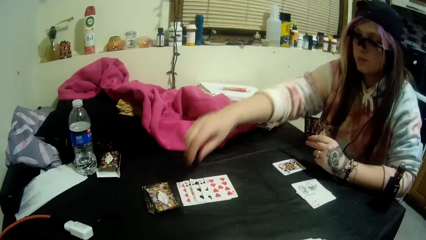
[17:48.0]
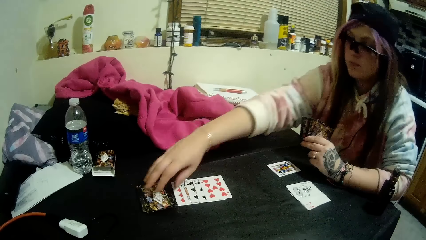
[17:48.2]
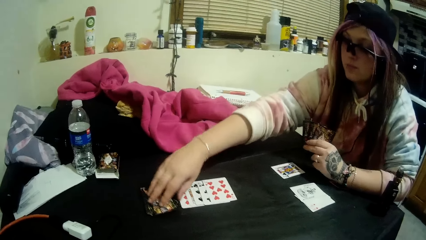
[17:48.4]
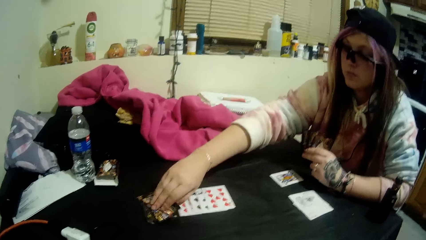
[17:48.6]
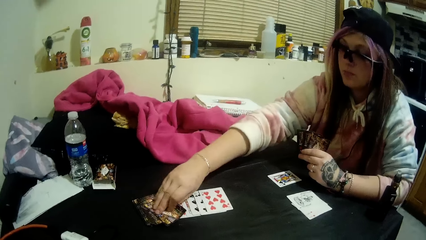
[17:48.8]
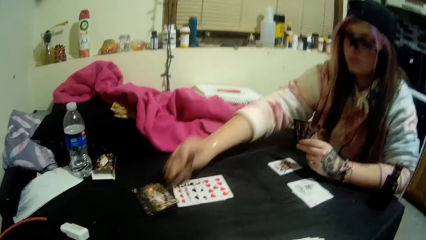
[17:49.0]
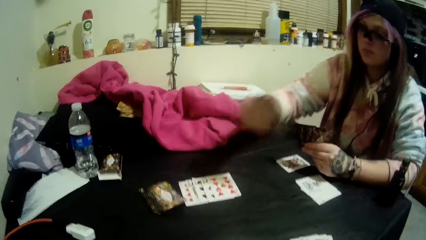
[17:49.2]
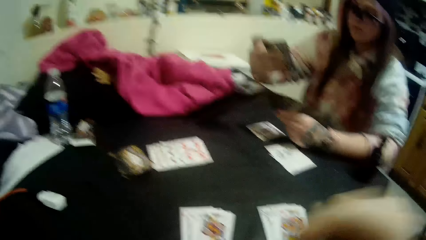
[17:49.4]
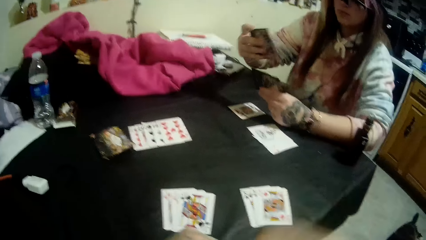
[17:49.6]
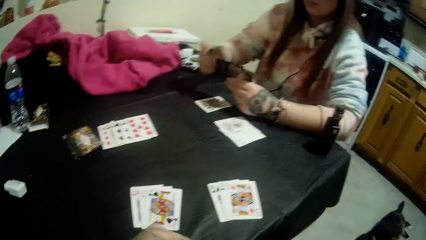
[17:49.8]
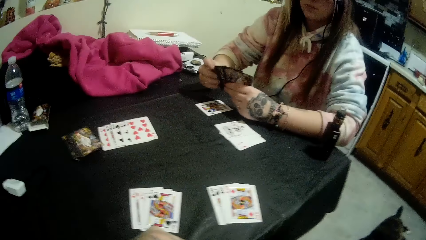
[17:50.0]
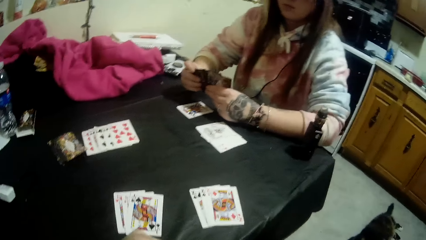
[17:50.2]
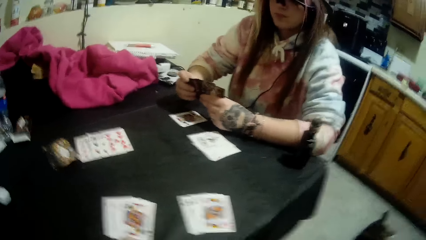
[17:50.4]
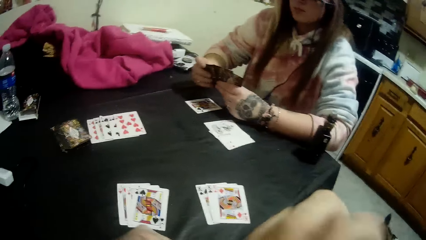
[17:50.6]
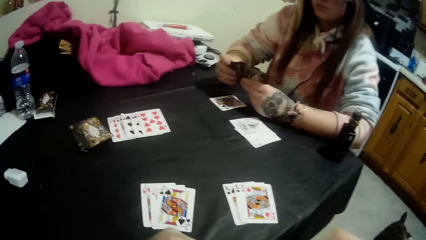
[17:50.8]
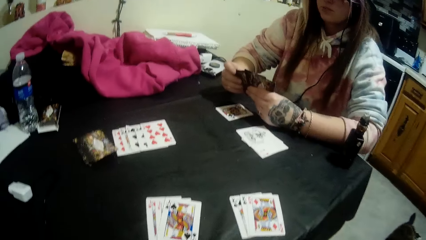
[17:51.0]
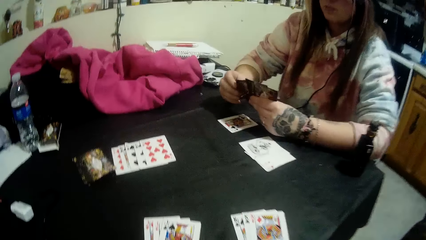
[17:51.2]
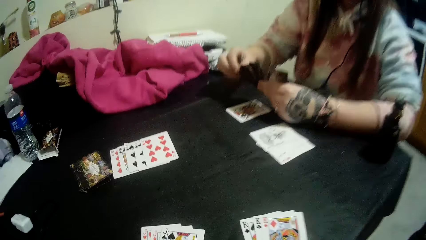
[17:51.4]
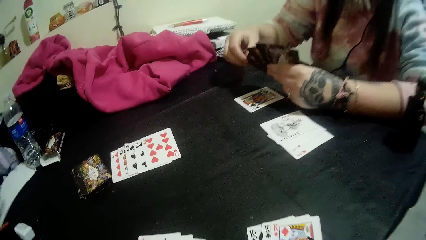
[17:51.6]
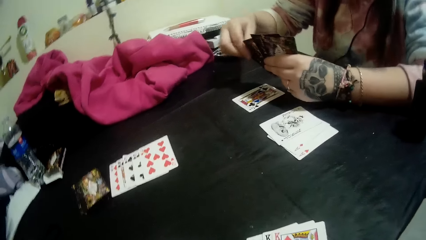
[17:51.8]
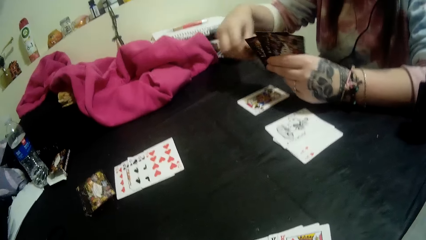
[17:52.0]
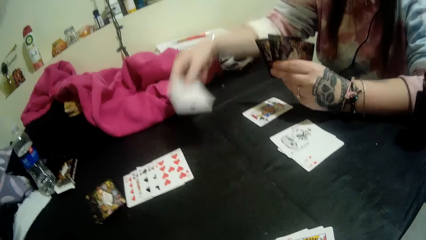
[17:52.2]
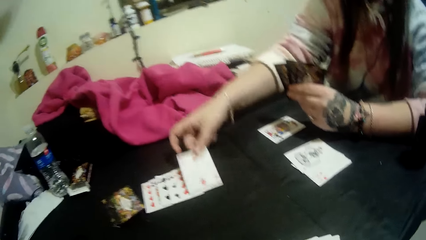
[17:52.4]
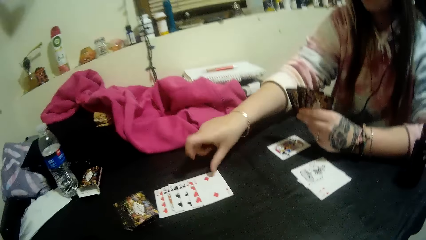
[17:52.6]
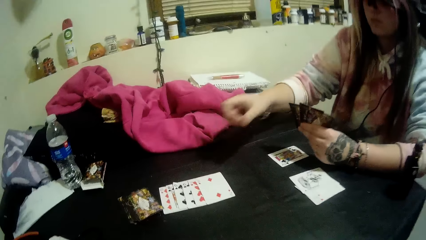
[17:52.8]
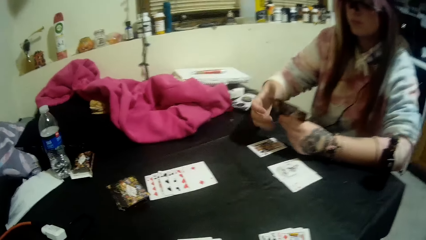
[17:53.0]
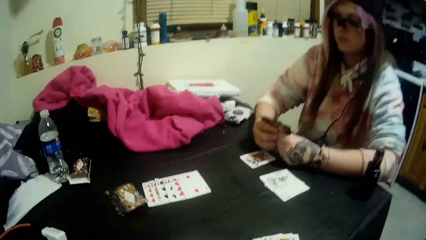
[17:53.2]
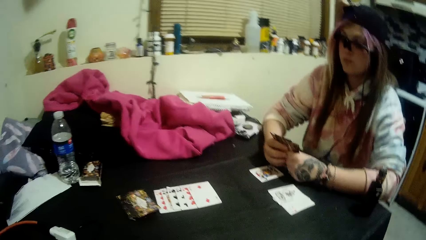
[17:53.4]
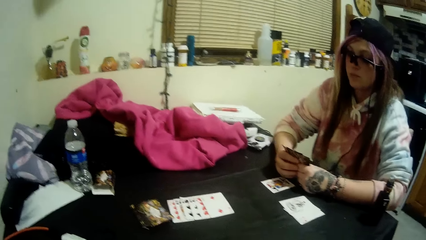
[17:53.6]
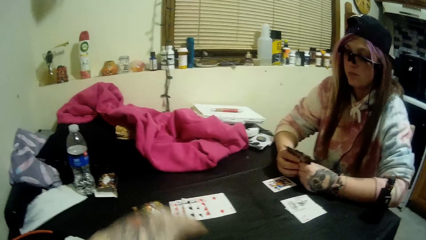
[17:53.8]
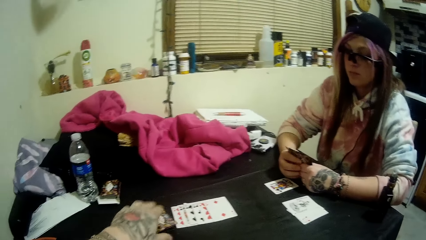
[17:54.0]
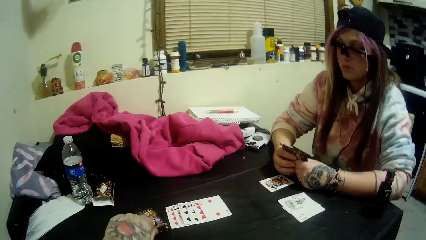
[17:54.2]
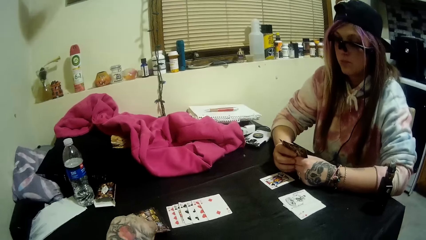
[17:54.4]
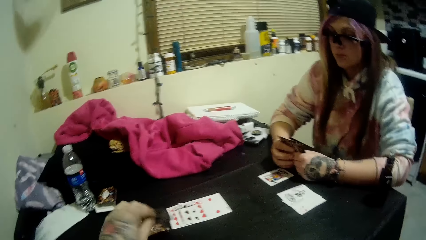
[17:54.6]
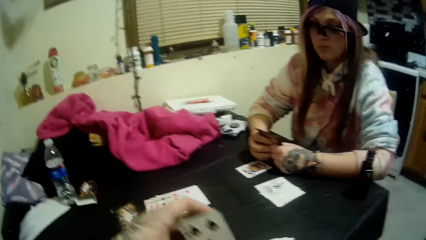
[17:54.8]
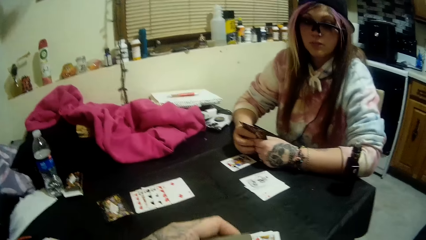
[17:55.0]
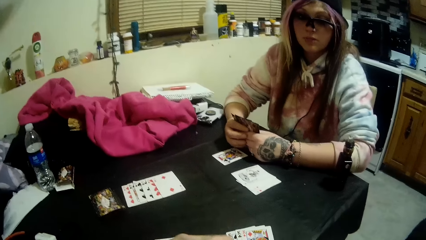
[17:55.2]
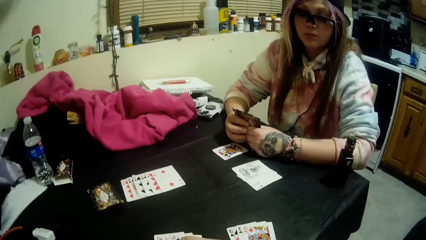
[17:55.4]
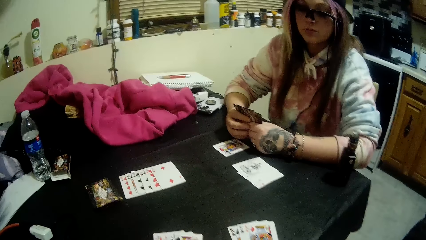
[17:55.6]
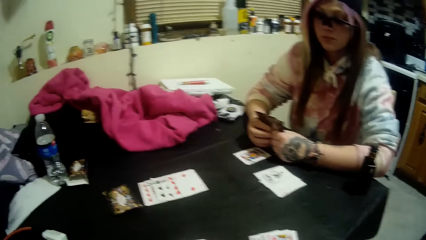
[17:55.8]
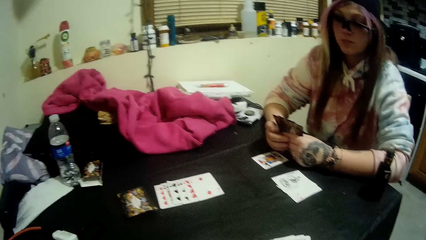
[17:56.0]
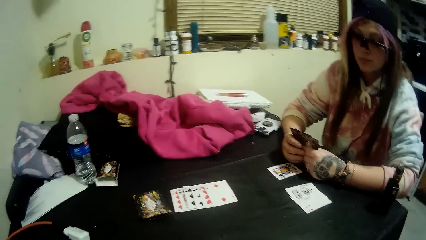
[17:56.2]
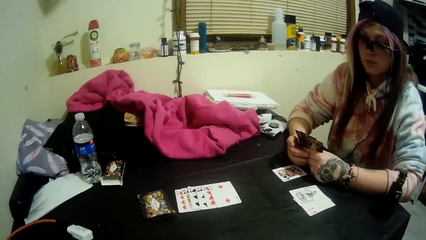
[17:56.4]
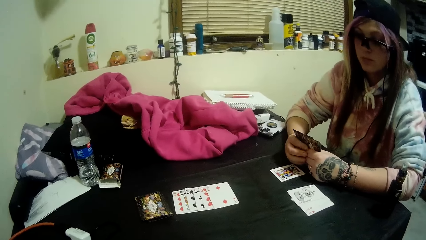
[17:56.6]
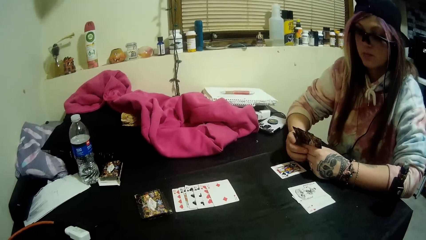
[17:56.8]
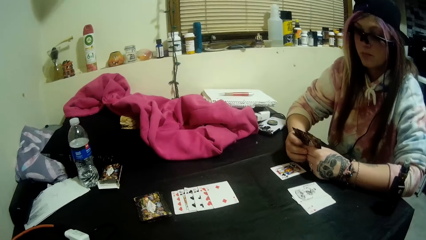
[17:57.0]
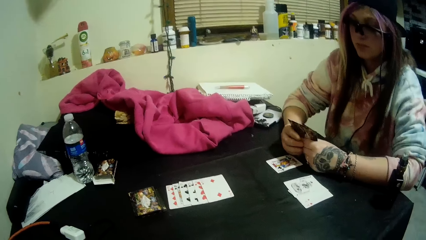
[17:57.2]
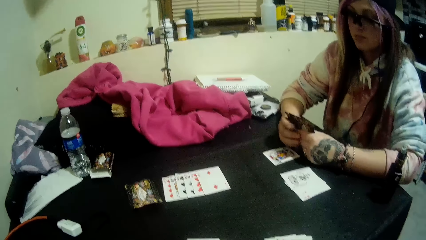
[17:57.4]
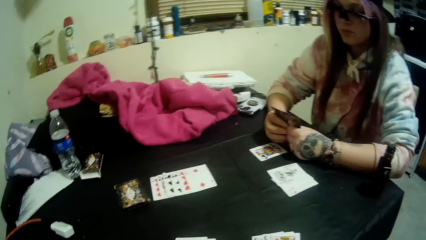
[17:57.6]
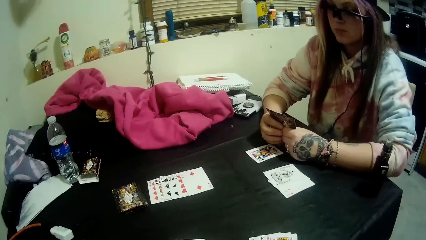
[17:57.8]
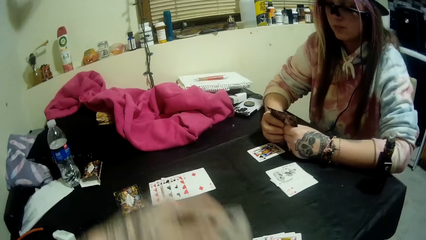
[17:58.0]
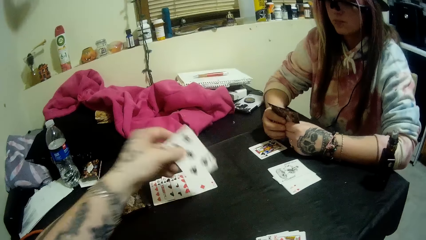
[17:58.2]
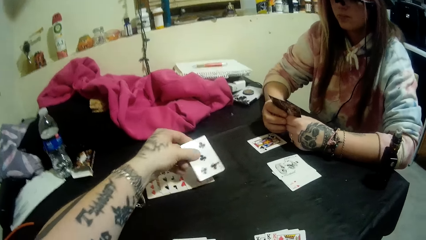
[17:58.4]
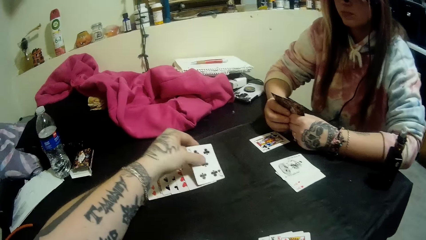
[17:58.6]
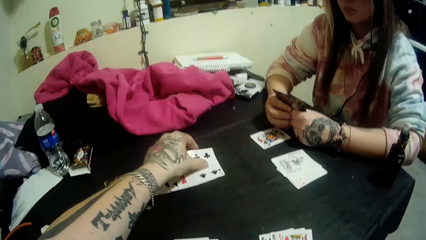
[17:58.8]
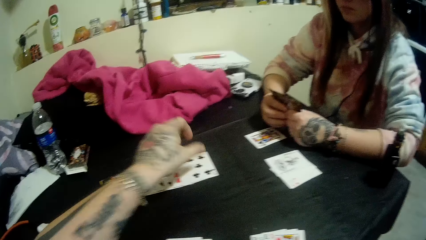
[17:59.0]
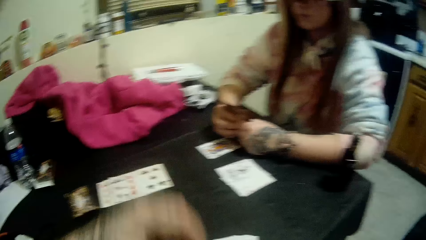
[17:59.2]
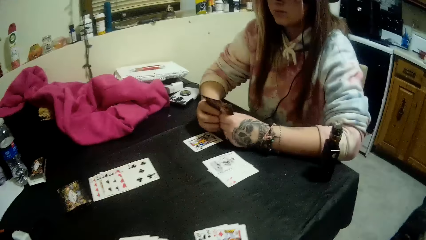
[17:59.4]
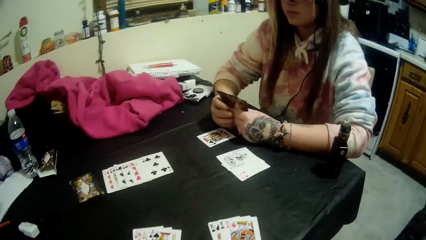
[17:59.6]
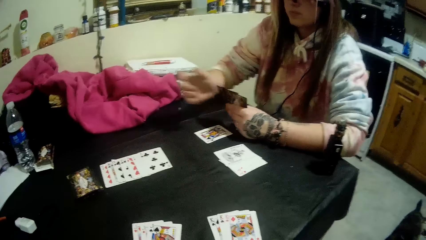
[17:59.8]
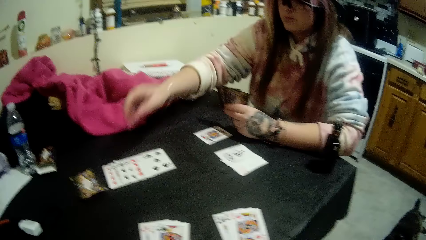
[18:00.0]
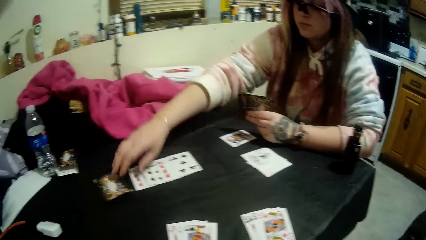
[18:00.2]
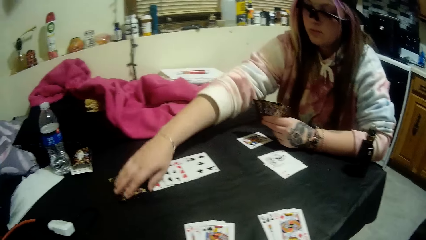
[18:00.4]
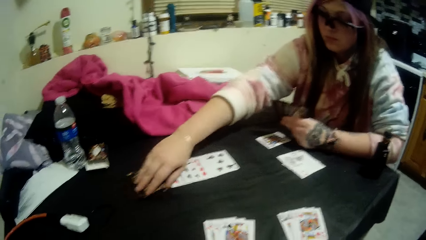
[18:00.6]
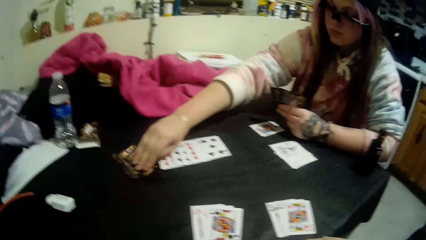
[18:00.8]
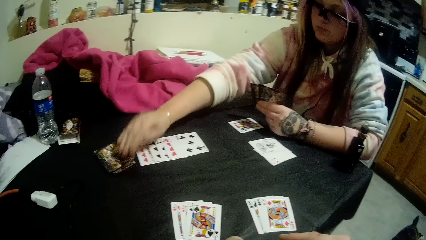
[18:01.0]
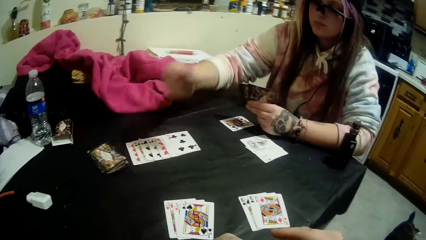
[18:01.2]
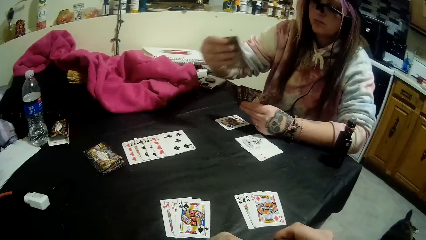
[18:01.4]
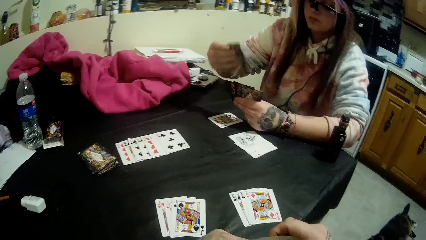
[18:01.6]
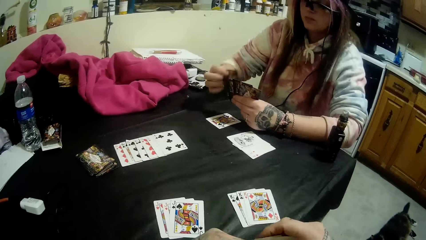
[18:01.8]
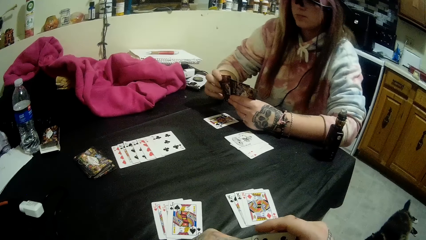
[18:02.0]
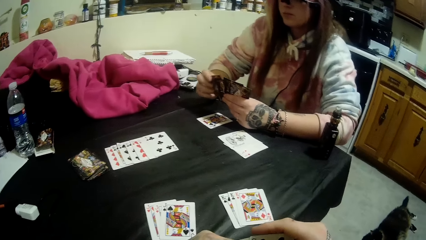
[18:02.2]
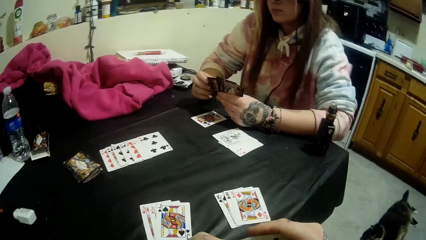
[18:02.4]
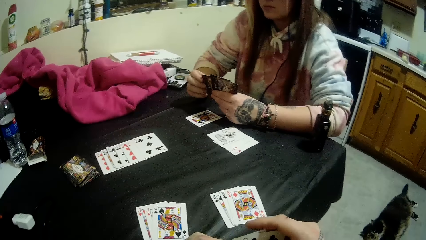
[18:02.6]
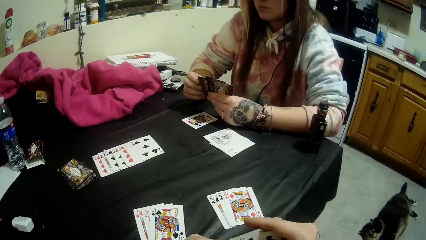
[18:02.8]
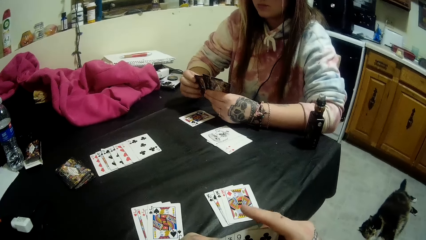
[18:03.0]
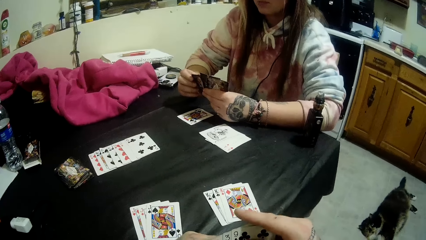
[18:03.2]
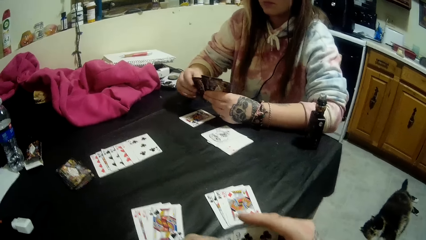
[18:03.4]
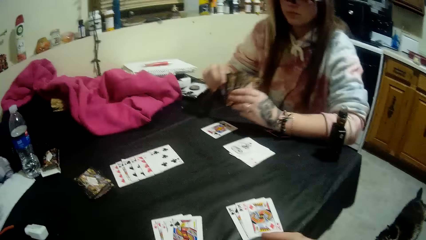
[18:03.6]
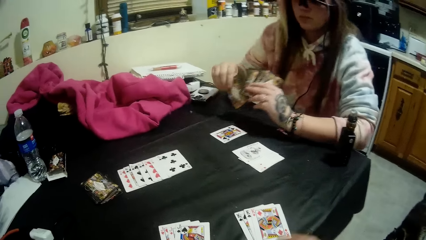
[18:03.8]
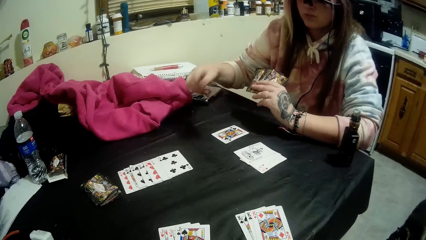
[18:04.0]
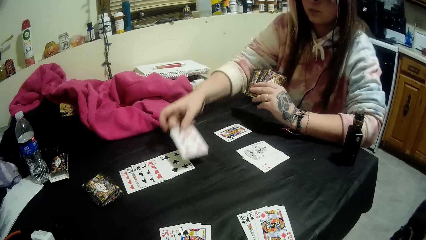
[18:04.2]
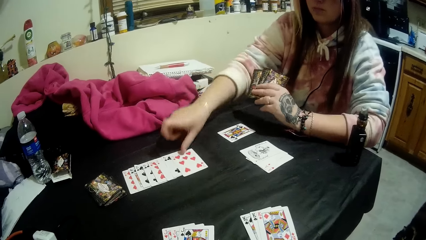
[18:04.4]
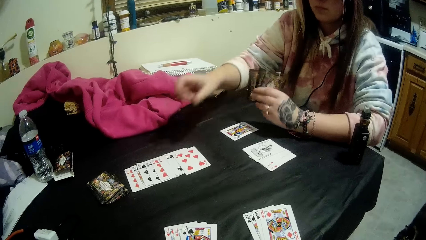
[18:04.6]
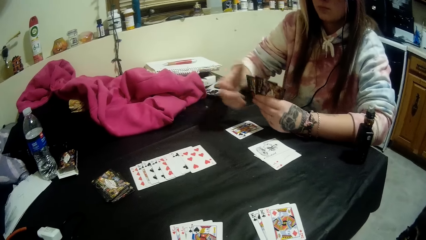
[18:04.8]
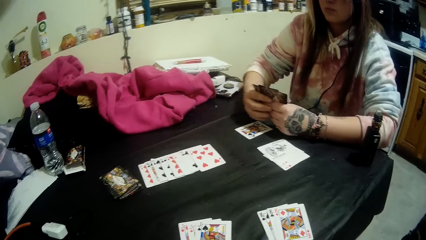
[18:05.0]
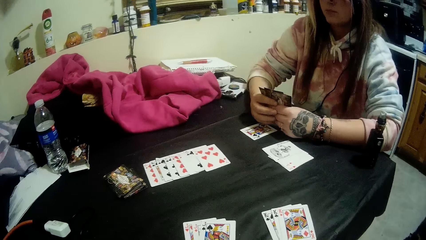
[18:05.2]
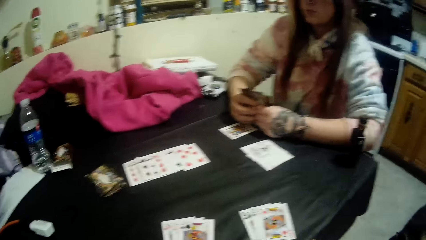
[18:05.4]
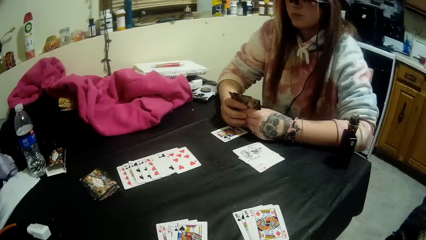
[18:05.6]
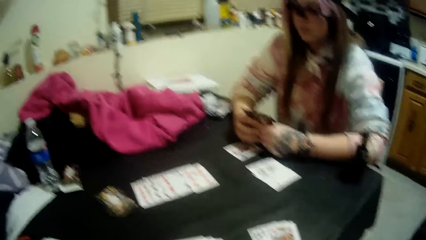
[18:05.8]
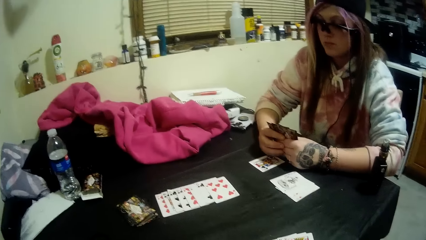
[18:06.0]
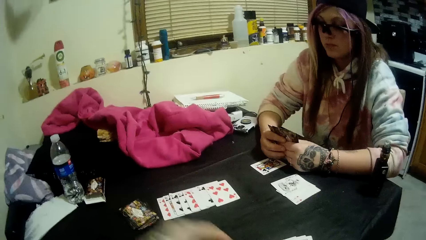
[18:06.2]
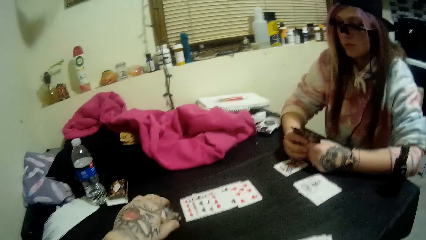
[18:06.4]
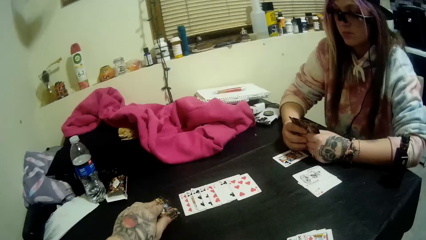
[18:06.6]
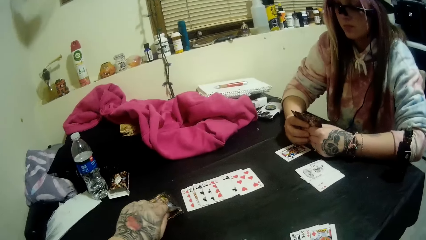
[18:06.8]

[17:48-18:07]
The woman picks a card from the stack of cards with her right hand. The woman holds the cards. The woman drops a card in her hand on the card beside the stack of cards. The woman holds the cards. The camera wearer picks a card from the stack of cards with his left hand. He holds the cards. He drops a card in his hands on the cards beside the stack of cards. The woman picks a card from the stack of cards with her right hand. The woman holds the card with the other cards. The woman drops a card in her hand on the cards beside the stack of cards. The woman holds the cards. The camera wearer picks a card from the cards on the table.
